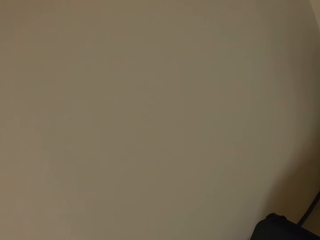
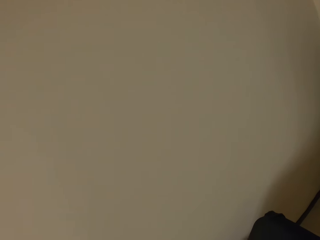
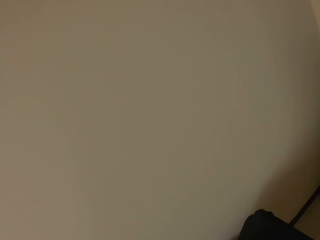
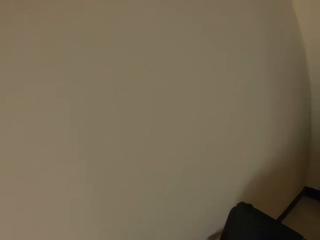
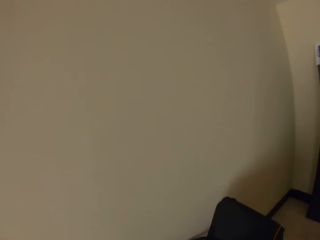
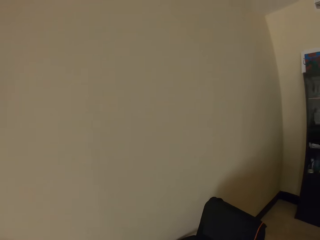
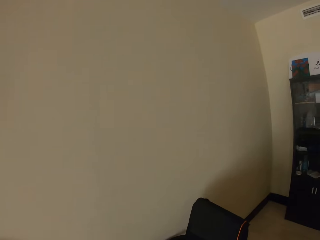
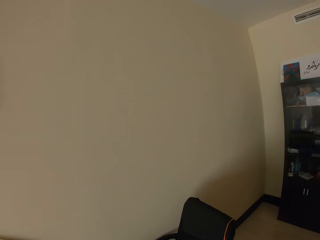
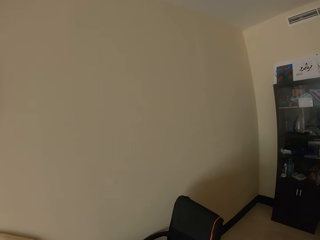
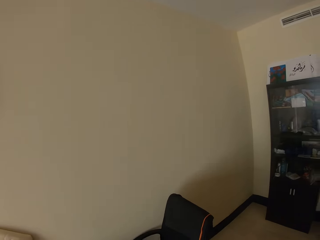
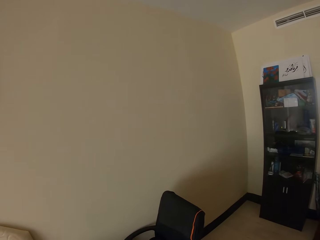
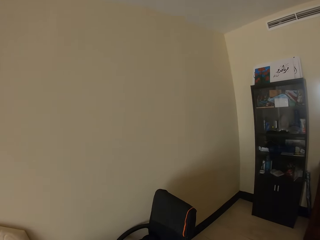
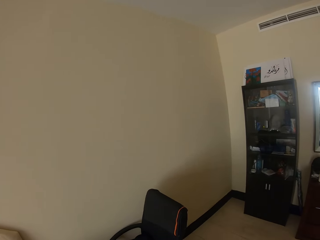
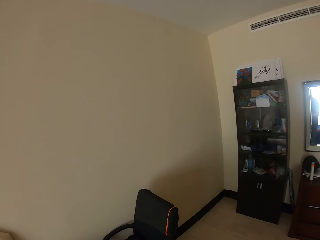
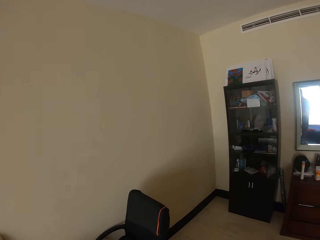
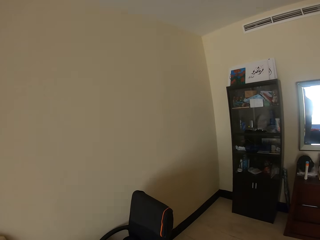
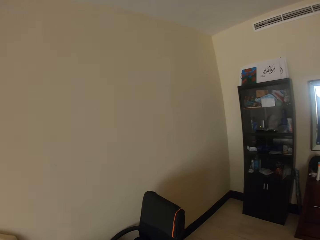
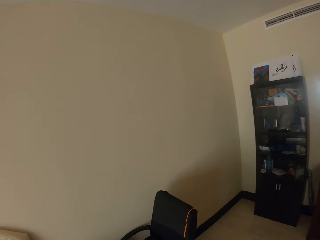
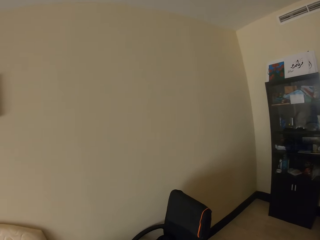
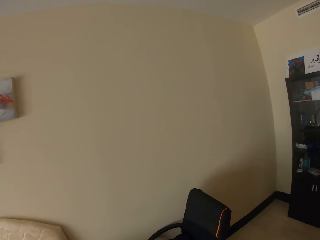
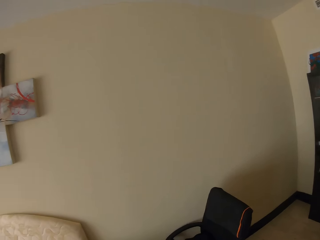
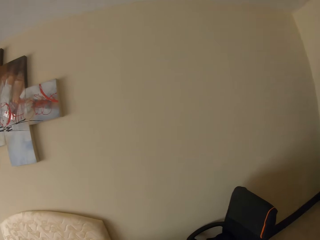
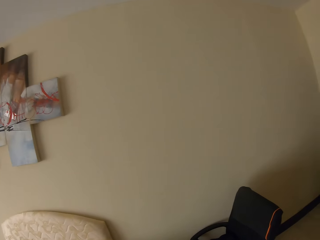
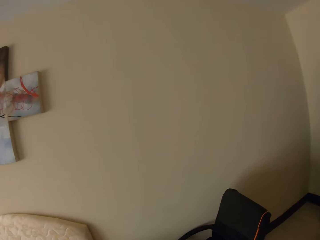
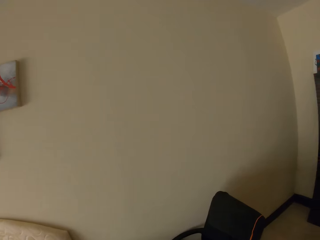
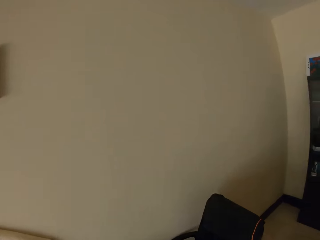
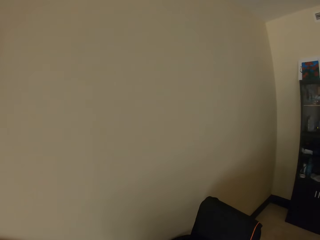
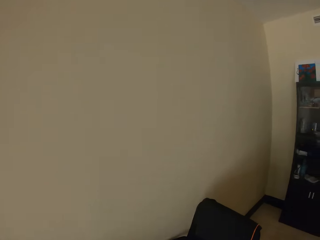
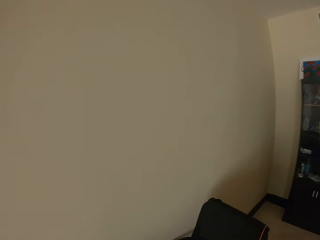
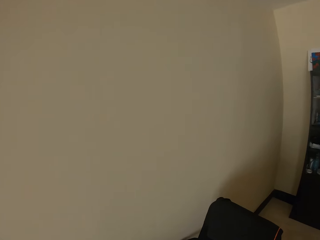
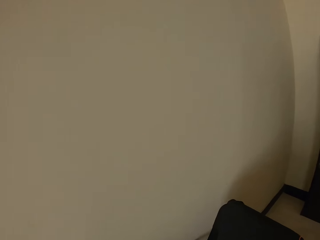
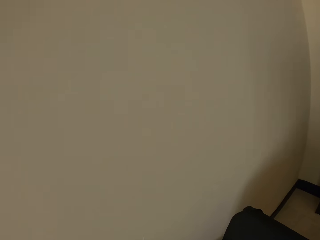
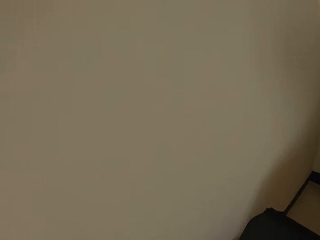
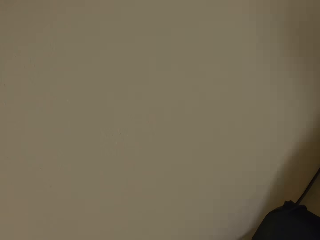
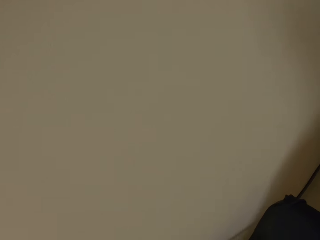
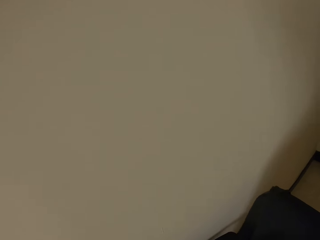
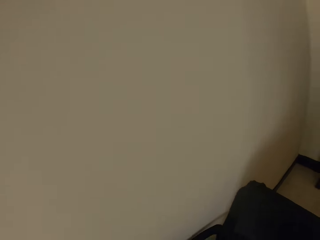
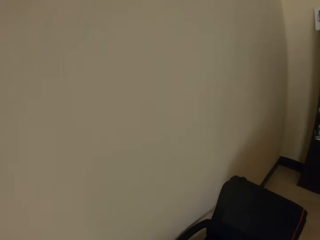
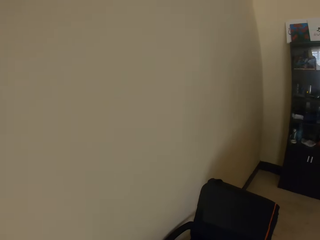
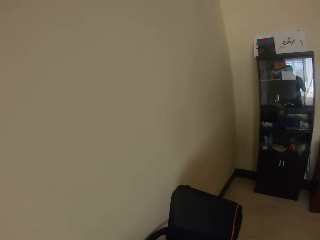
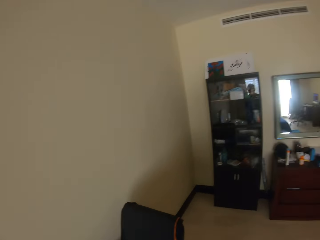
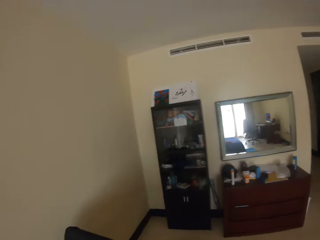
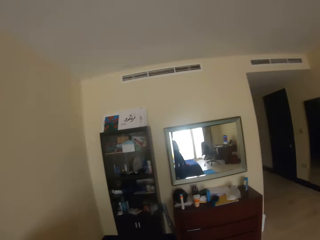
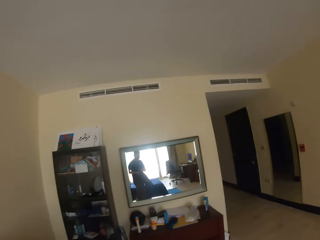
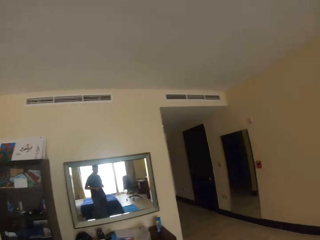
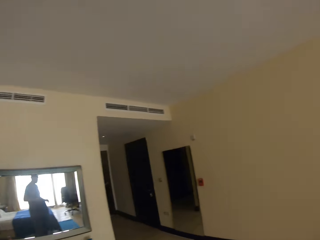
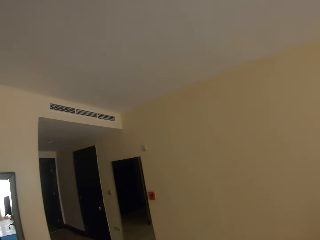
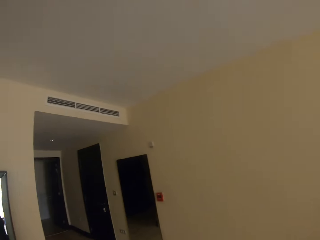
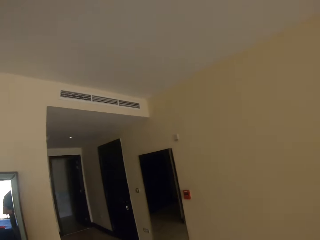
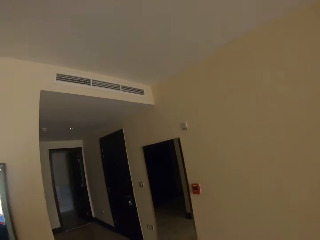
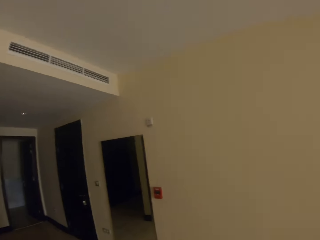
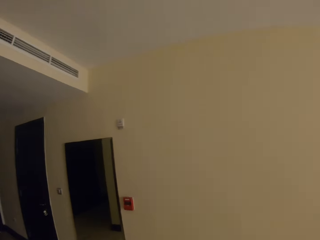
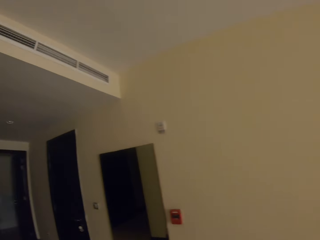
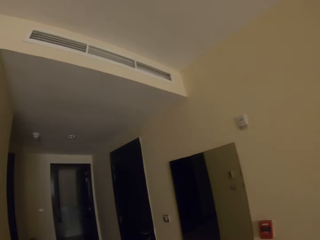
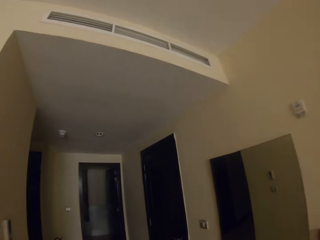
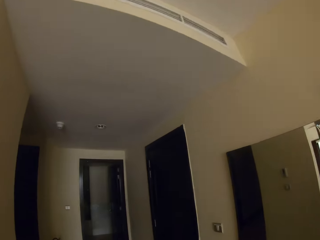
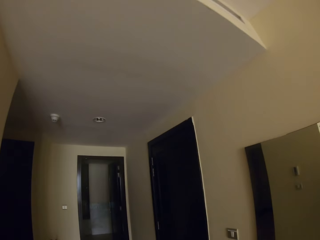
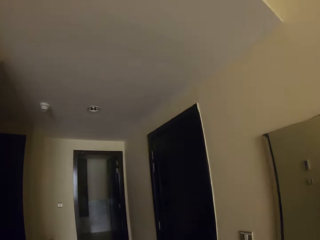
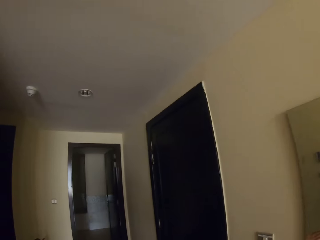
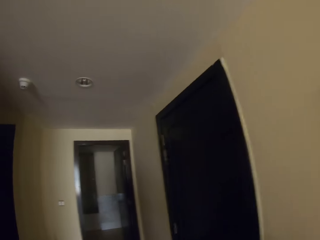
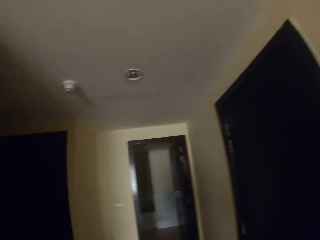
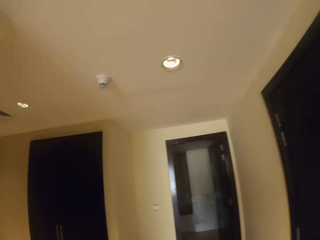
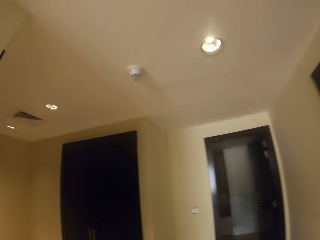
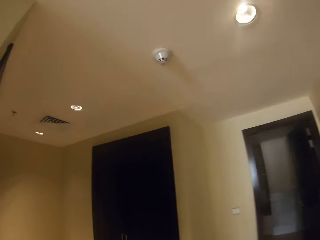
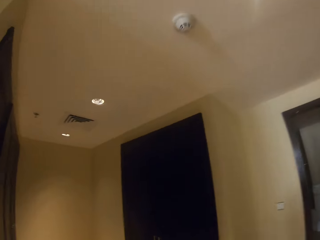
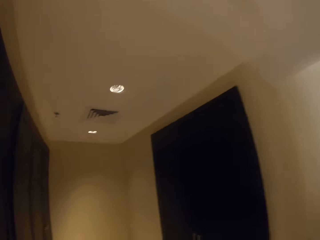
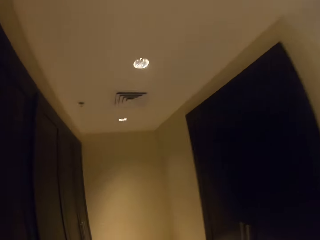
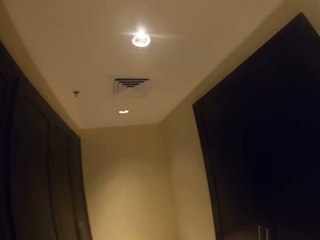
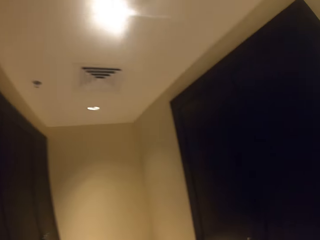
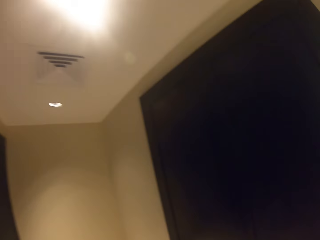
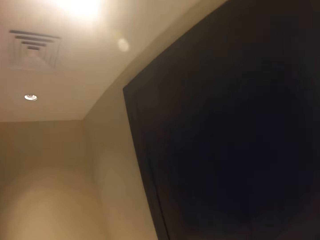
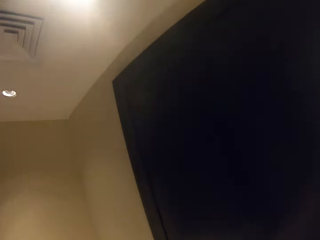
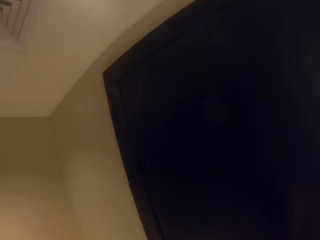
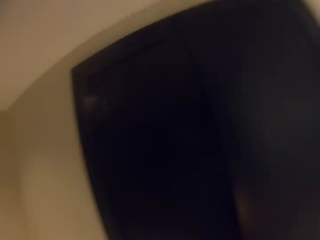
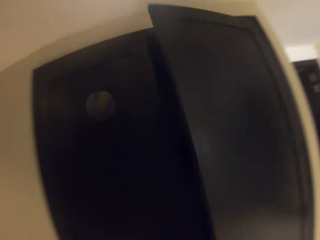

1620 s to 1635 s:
The camera wearer picks up a cloth from the chair. They walk across the room.

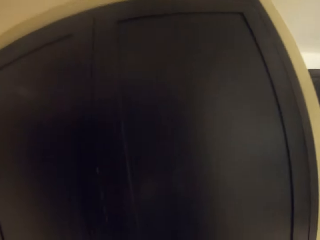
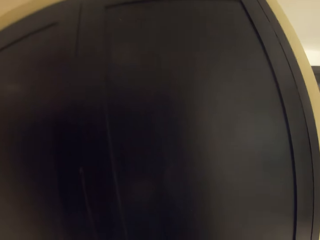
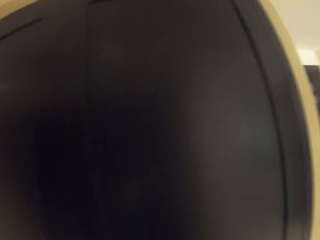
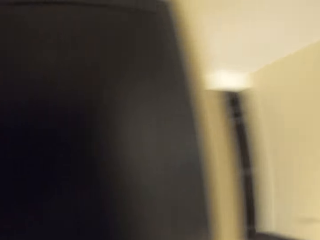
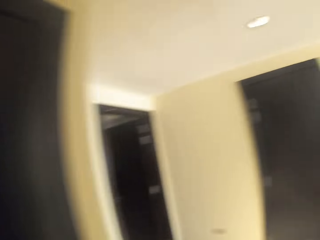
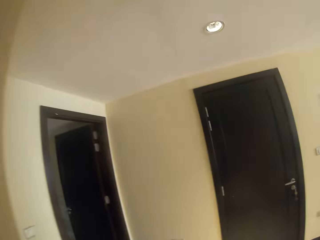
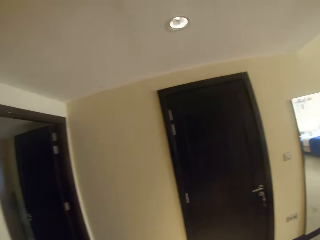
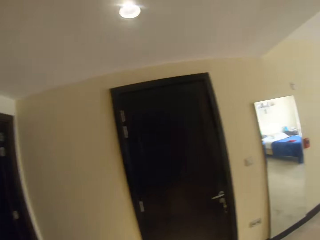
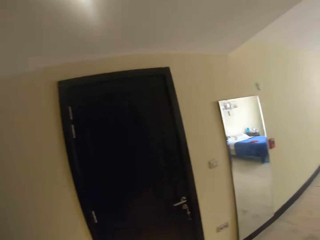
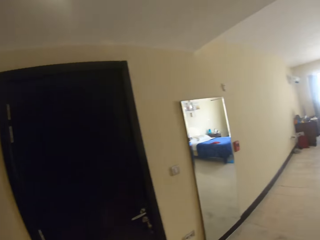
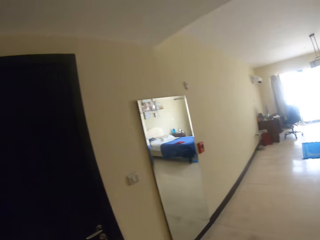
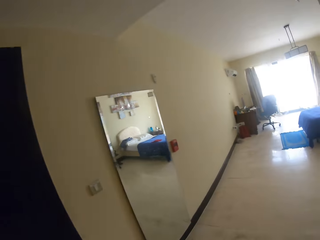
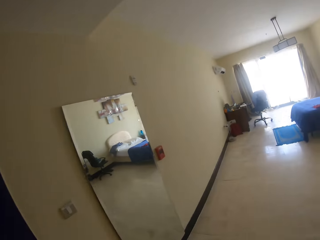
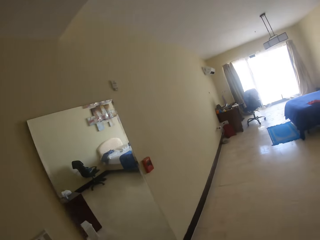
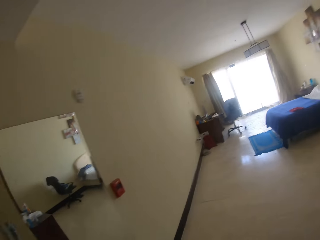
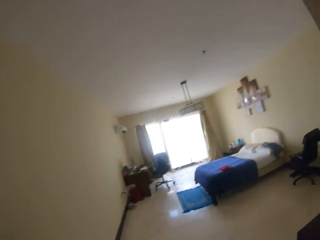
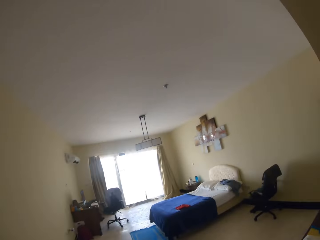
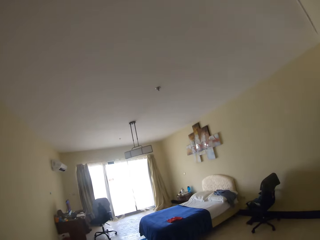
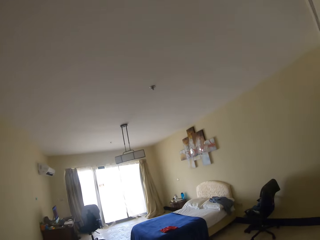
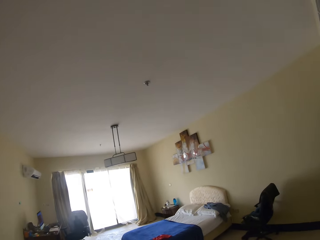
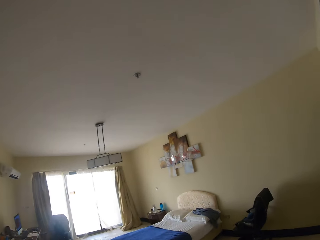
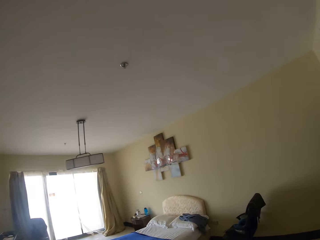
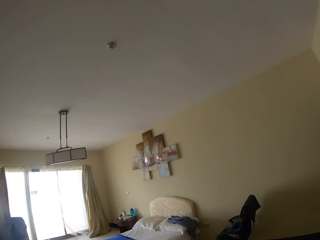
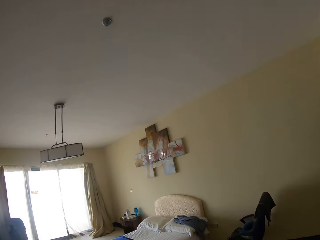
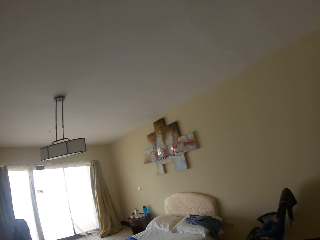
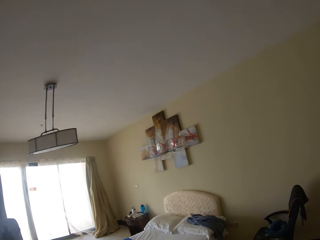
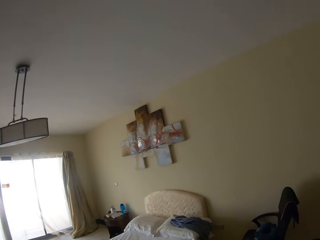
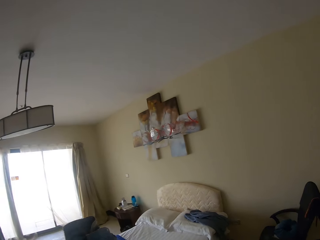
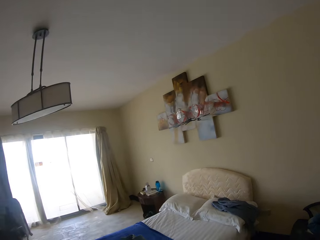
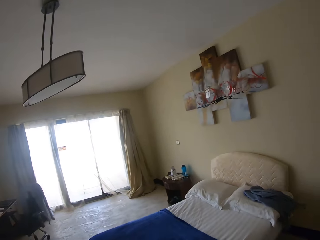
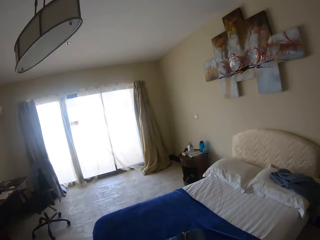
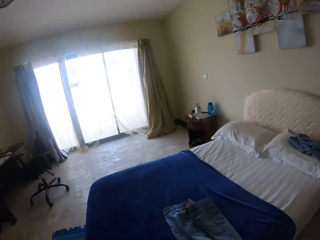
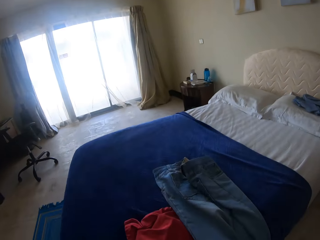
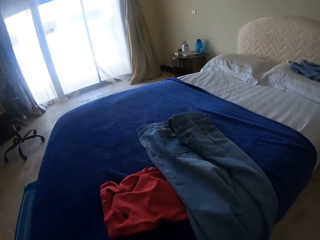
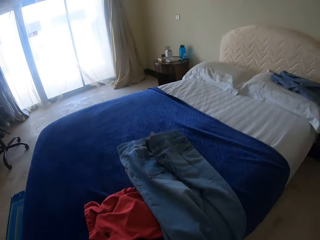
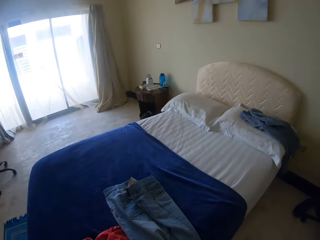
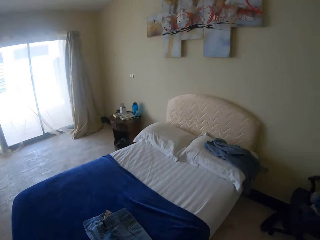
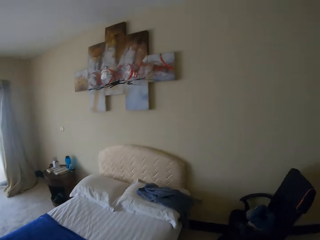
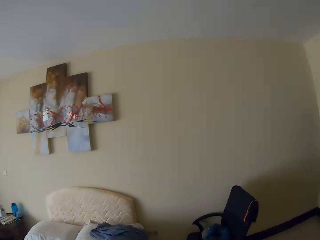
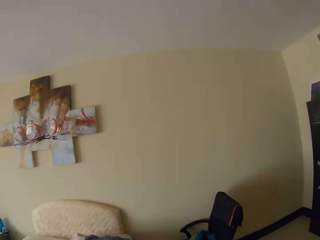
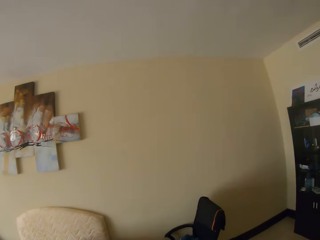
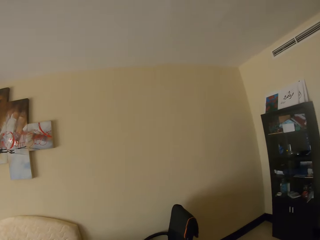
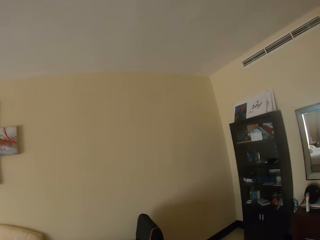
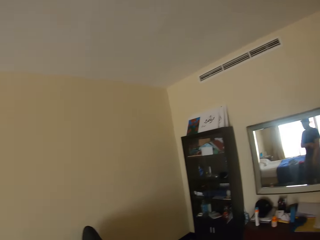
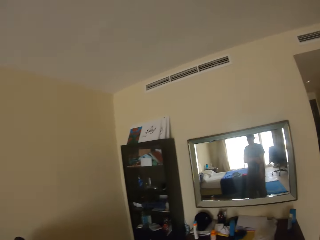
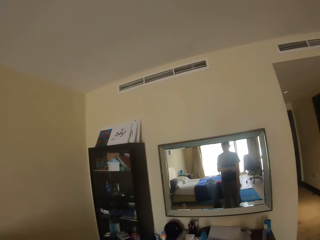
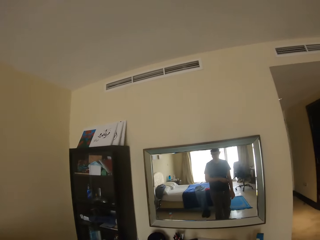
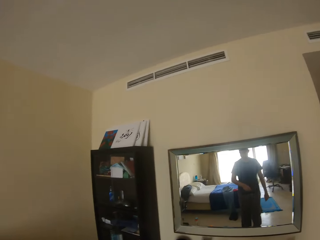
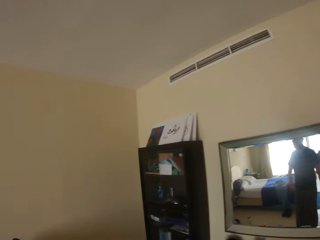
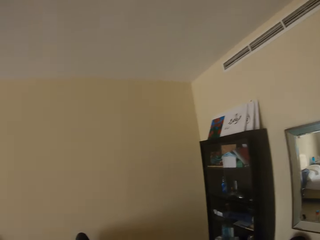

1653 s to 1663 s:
The camera wearer walks across the room. They drop a pair of trousers on the bed and throw shoes on the floor near the bed. They walk around the room.
